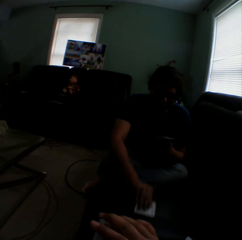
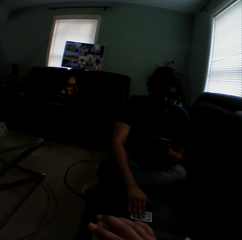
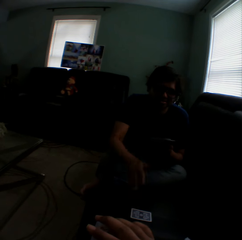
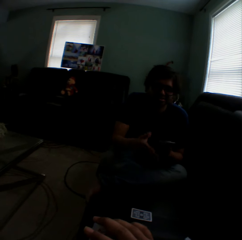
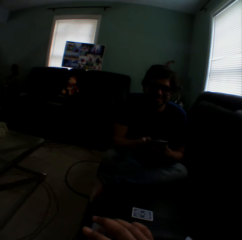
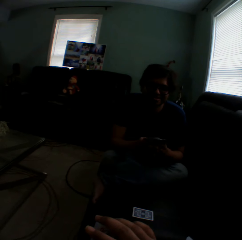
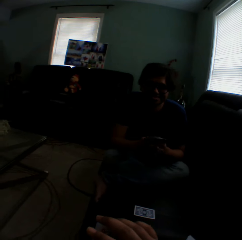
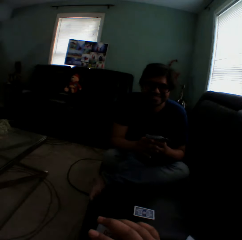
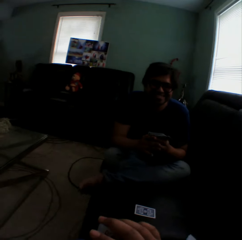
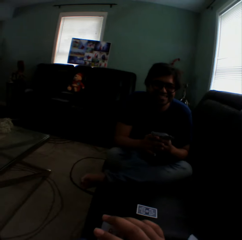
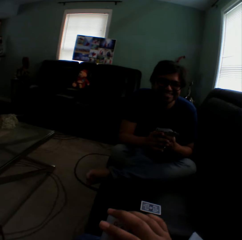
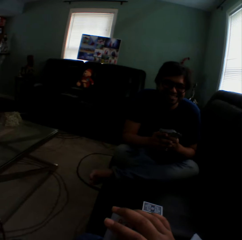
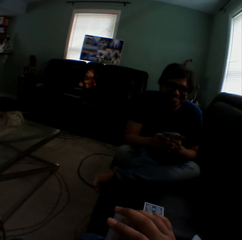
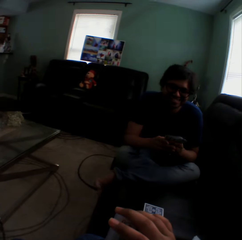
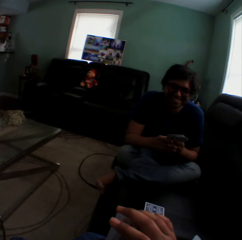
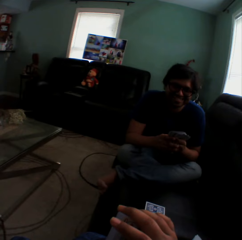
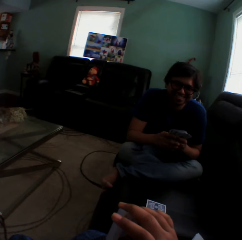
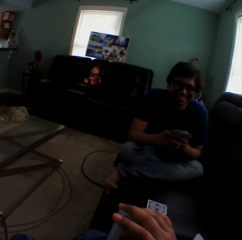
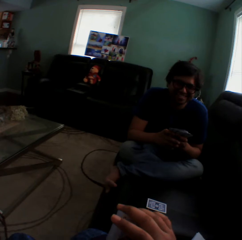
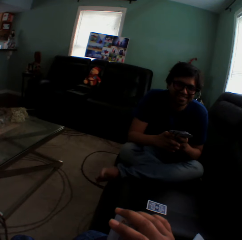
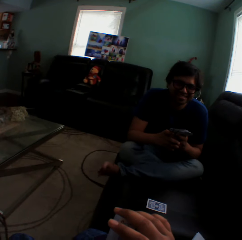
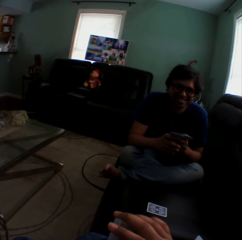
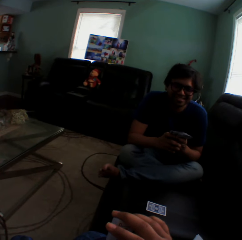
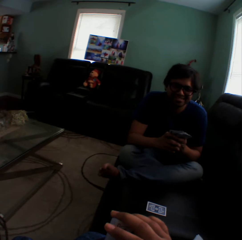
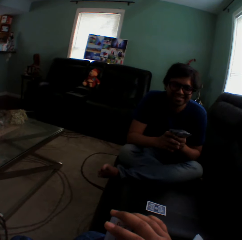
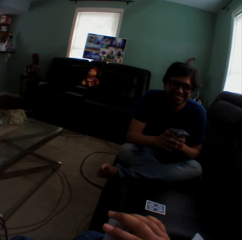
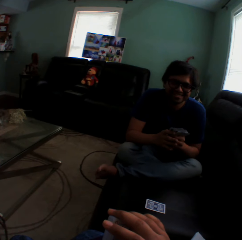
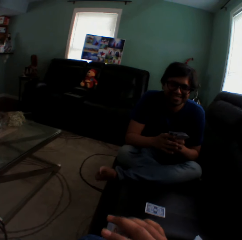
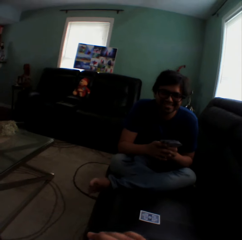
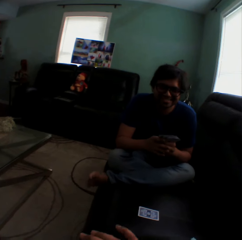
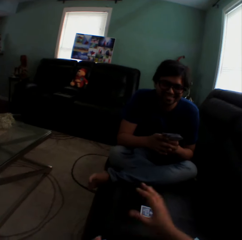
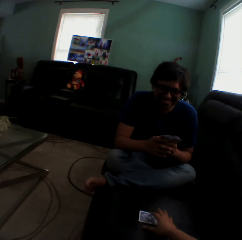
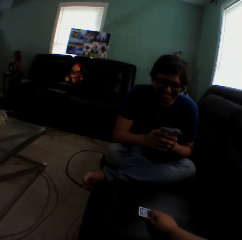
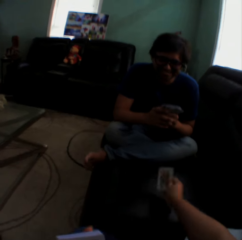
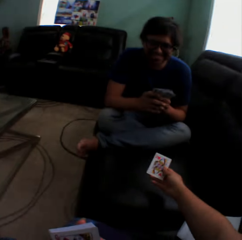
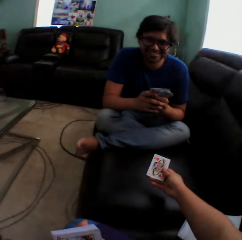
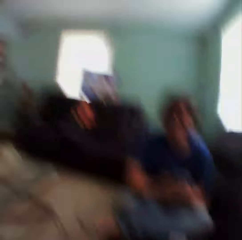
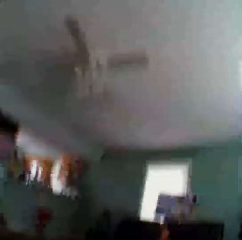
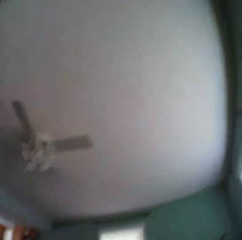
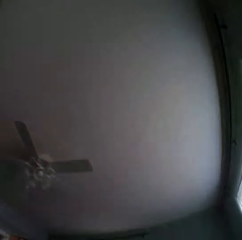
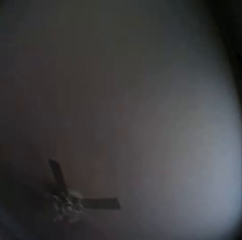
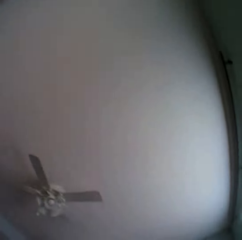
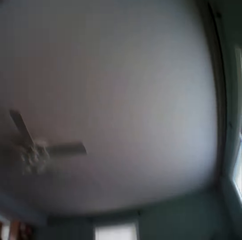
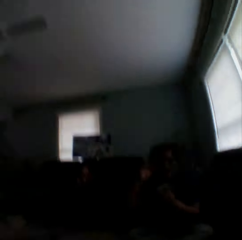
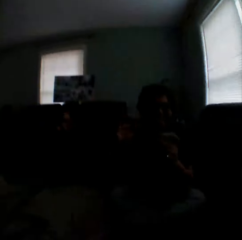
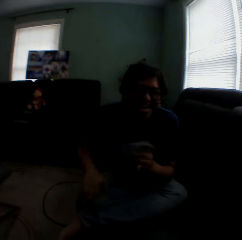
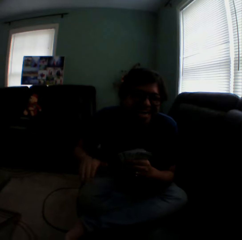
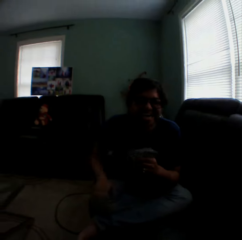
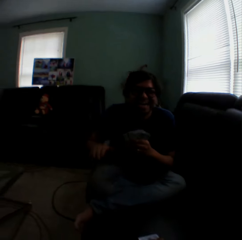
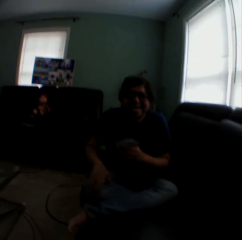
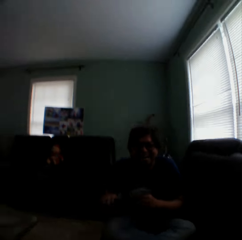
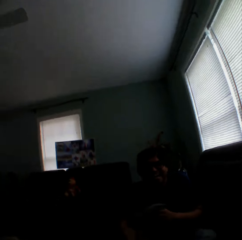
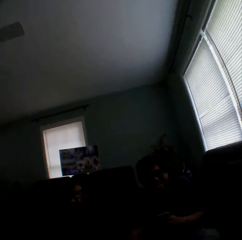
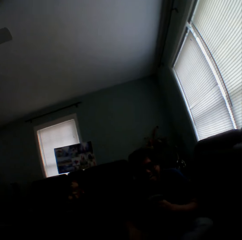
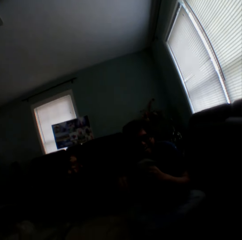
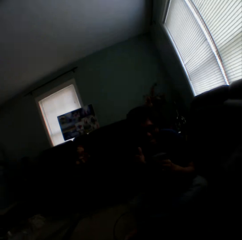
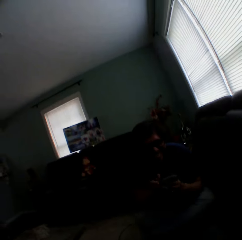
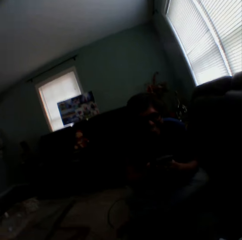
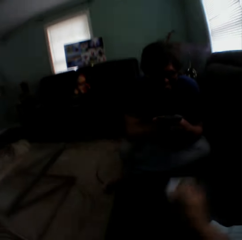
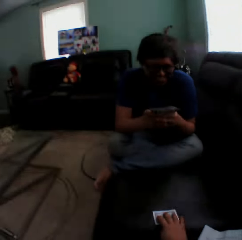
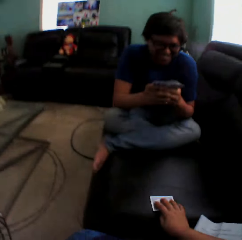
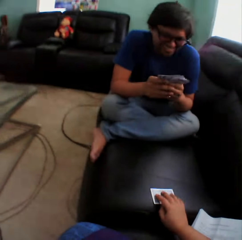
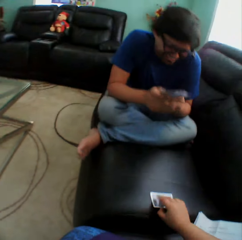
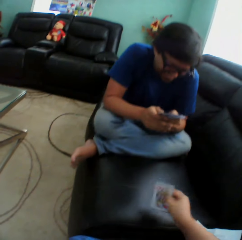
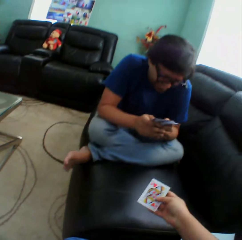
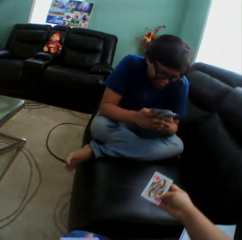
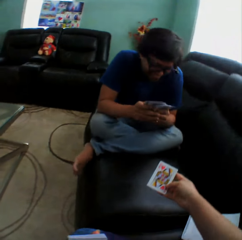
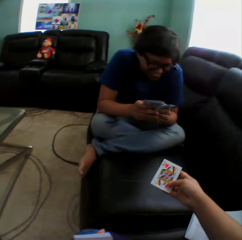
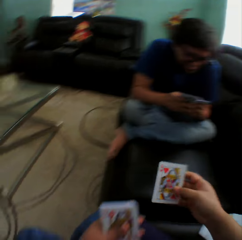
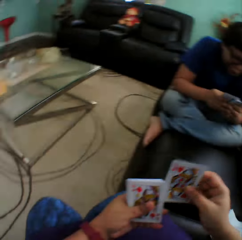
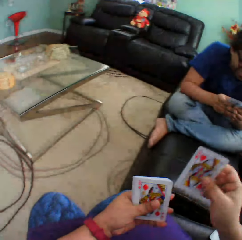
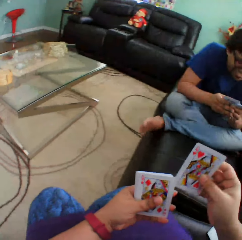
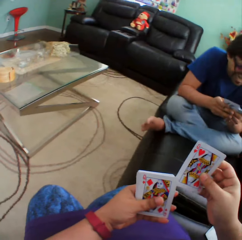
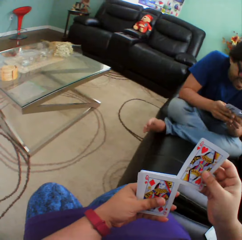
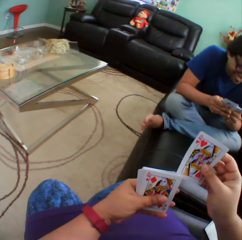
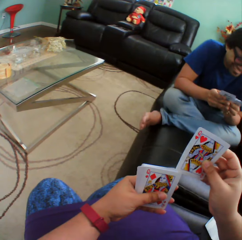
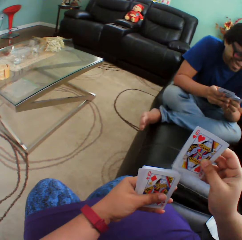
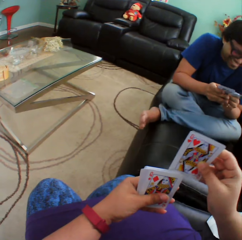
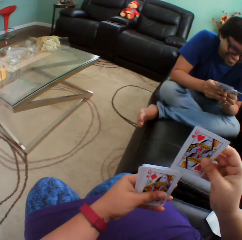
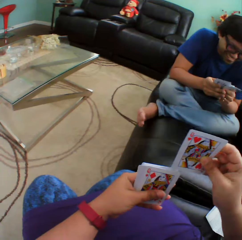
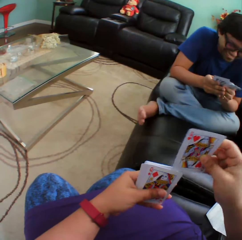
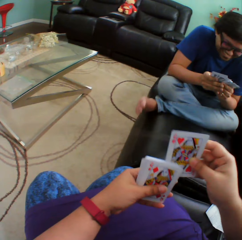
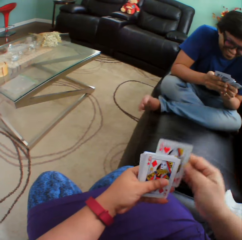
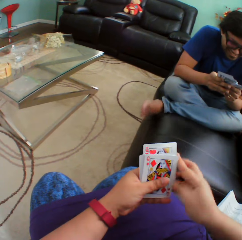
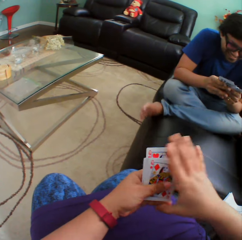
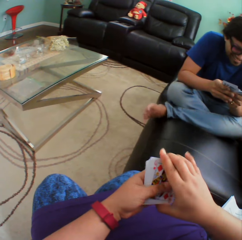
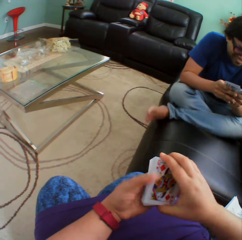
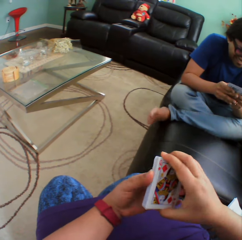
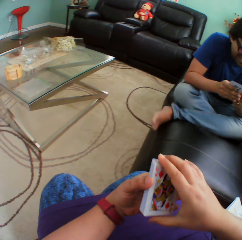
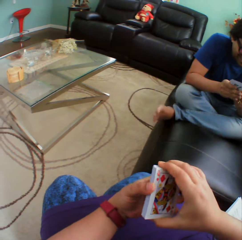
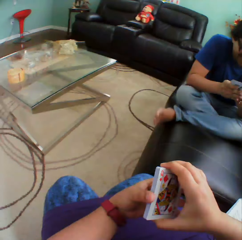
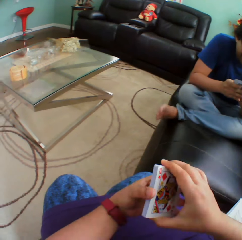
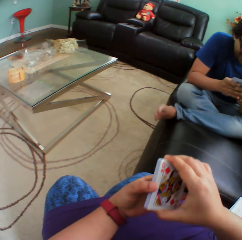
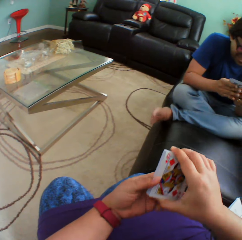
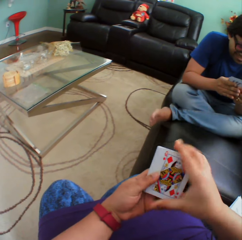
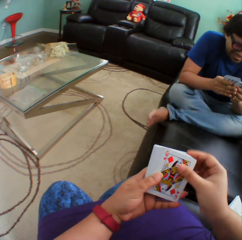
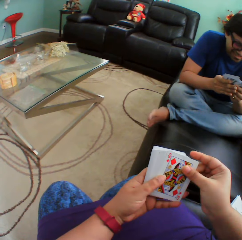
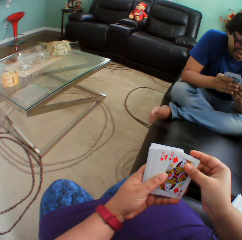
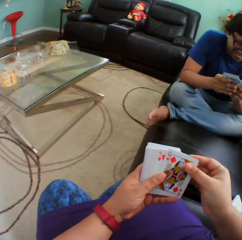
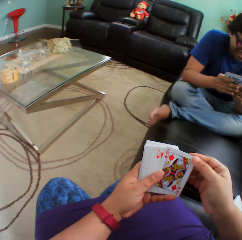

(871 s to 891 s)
A man puts a playing card on the couch and holds playing cards. The man sways the left leg. The camera wearer turns a card on the couch, holds a playing card, and turns around. The man taps on the right thigh. The camera wearer puts a card on the couch. They hold a playing card on the couch. They insert a card in a pile of cards. The man holds playing cards. The camera wearer holds playing cards.

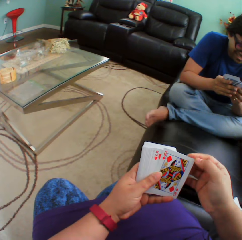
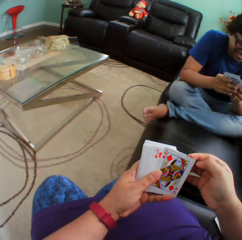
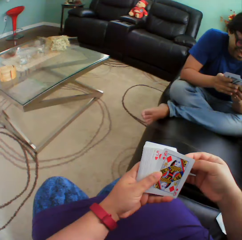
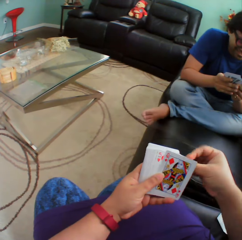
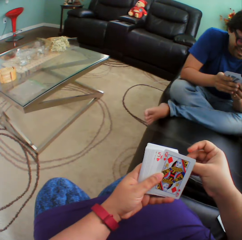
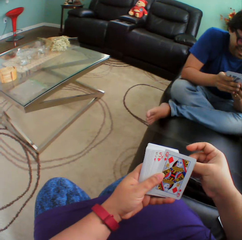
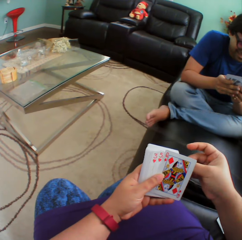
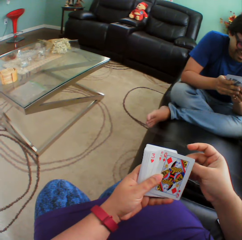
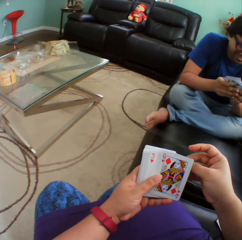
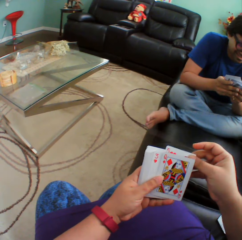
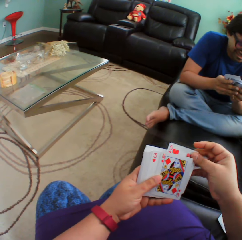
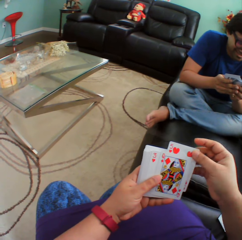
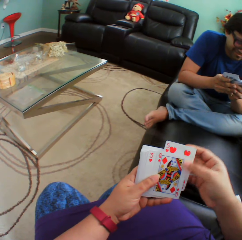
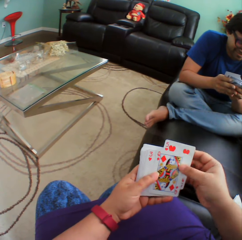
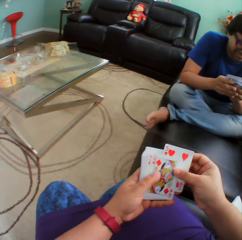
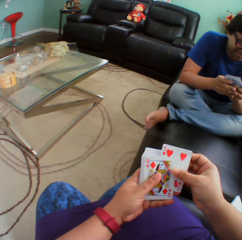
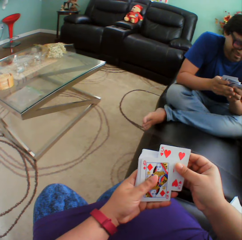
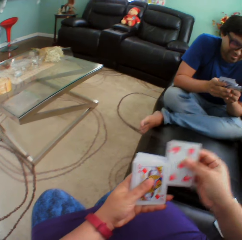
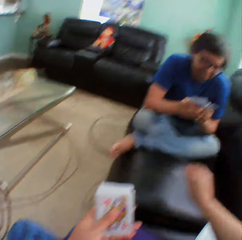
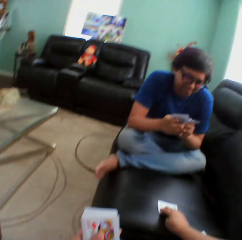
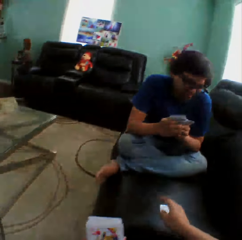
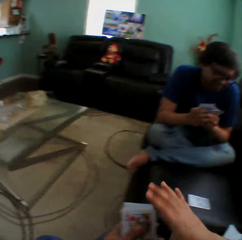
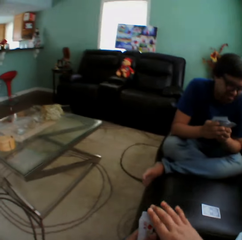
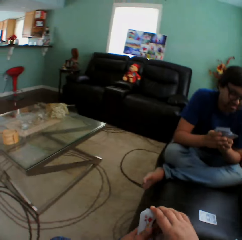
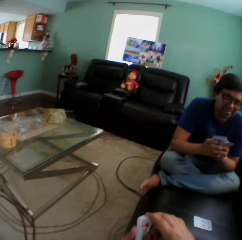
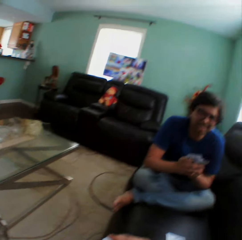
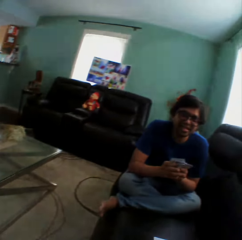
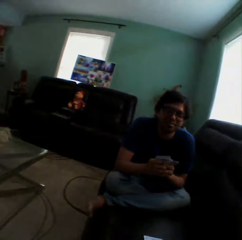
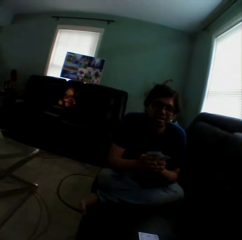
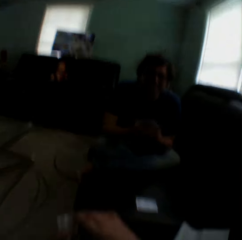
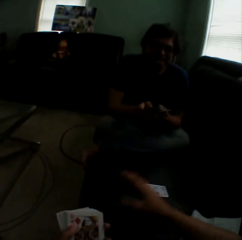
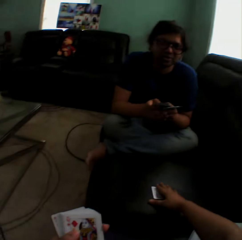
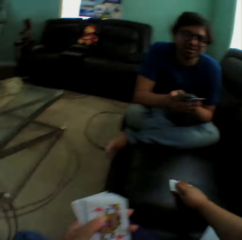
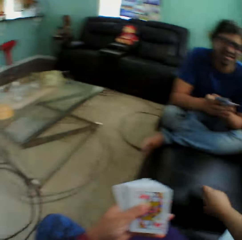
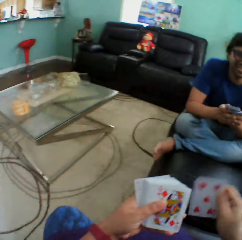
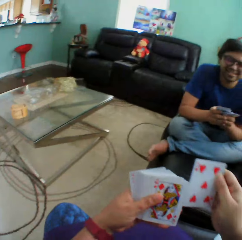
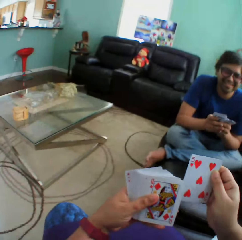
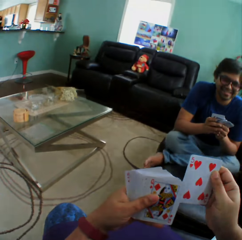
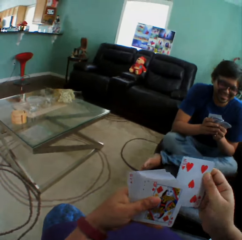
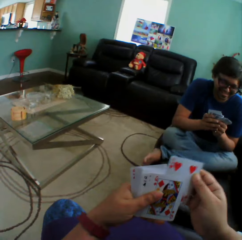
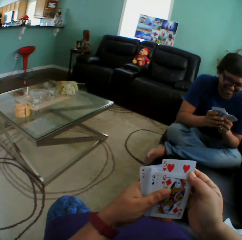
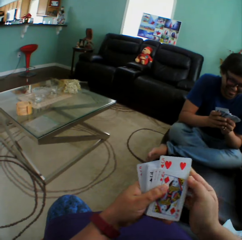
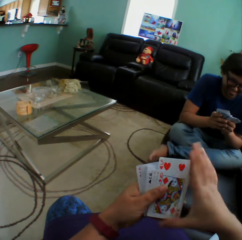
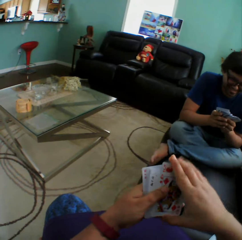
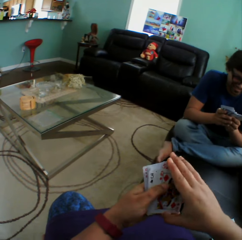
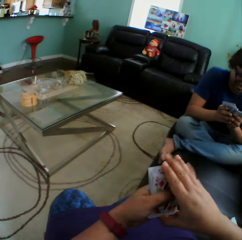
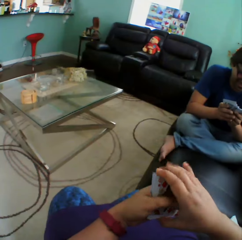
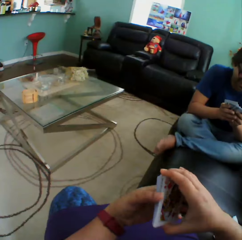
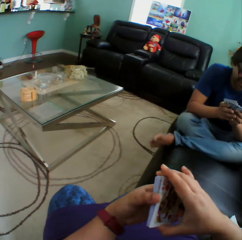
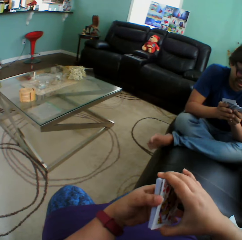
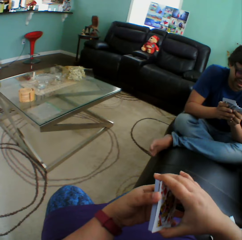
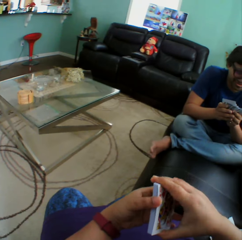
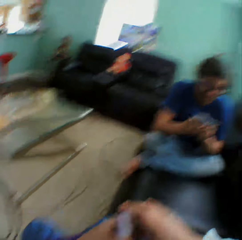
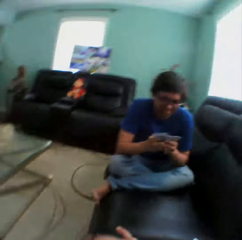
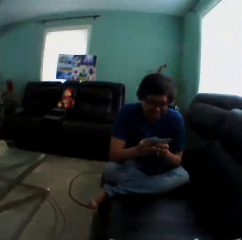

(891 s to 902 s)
The camera wearer puts a playing card on the couch, arranges cards in hand, and turns to the side. A man holds playing cards. The camera wearer picks up a card on the couch. They hold a playing card on the couch. They insert a card in a pile of cards and hold playing cards. The man sways the left leg.
